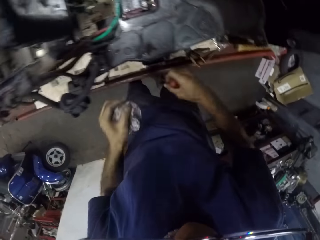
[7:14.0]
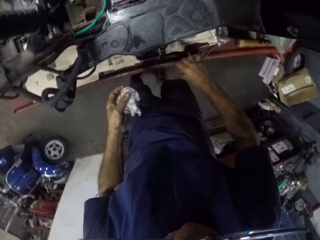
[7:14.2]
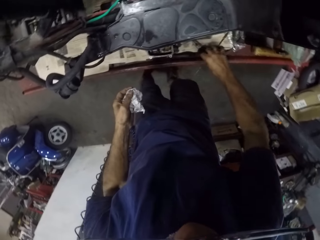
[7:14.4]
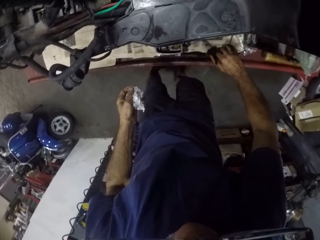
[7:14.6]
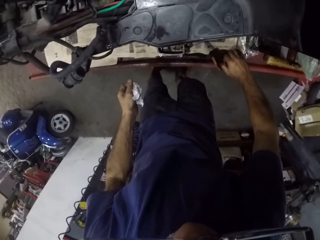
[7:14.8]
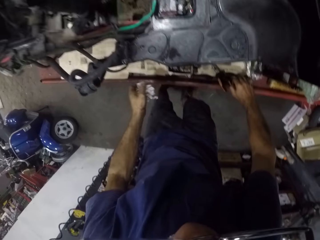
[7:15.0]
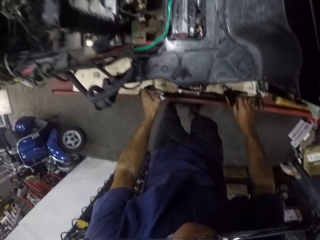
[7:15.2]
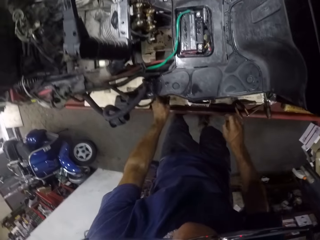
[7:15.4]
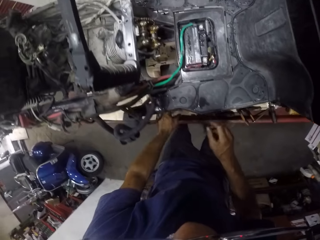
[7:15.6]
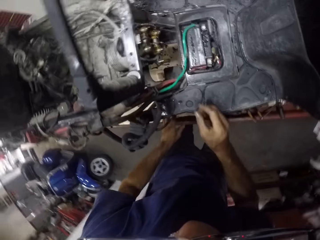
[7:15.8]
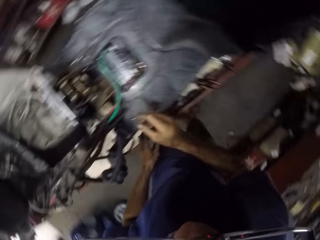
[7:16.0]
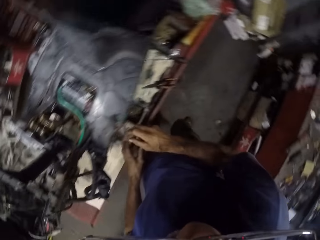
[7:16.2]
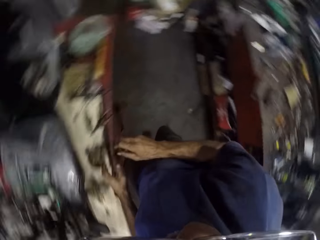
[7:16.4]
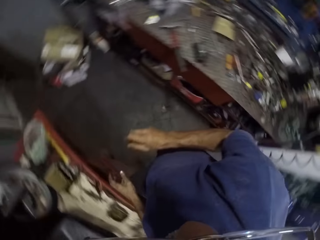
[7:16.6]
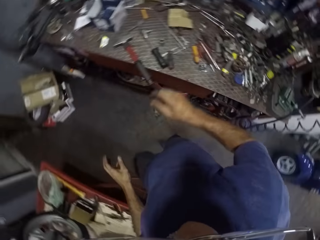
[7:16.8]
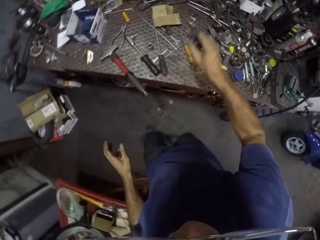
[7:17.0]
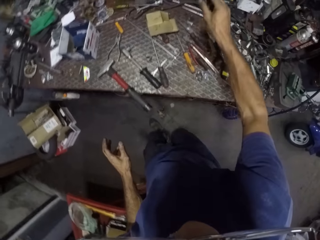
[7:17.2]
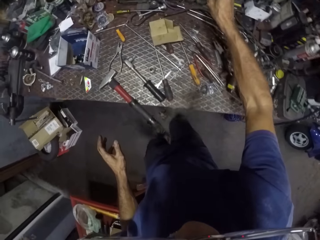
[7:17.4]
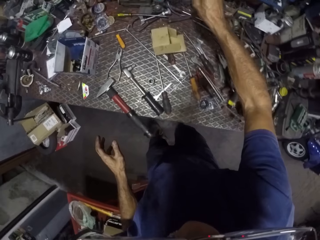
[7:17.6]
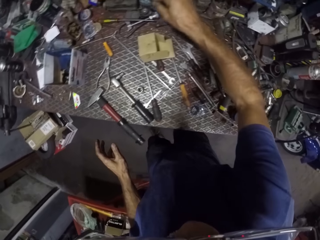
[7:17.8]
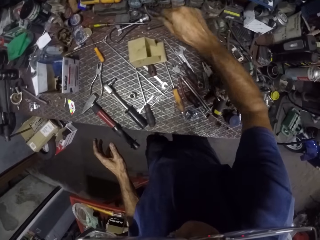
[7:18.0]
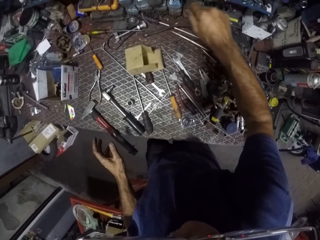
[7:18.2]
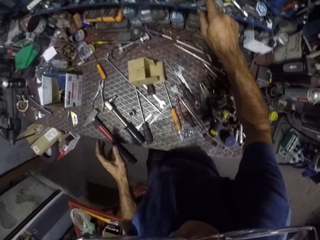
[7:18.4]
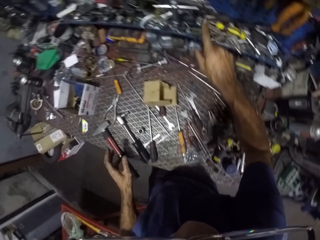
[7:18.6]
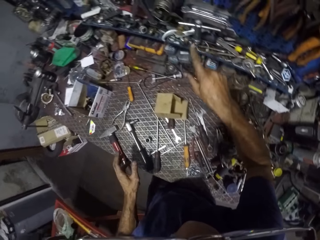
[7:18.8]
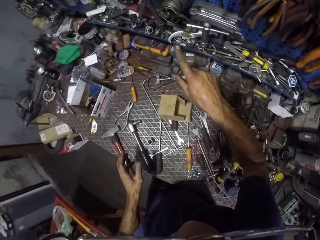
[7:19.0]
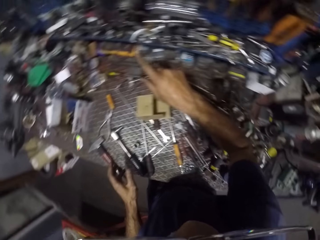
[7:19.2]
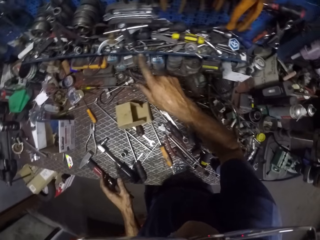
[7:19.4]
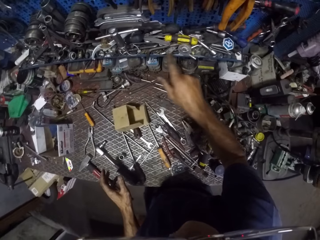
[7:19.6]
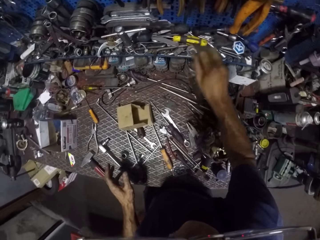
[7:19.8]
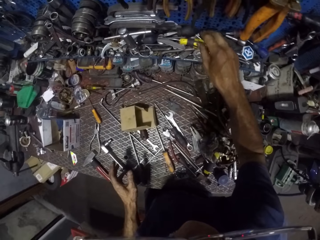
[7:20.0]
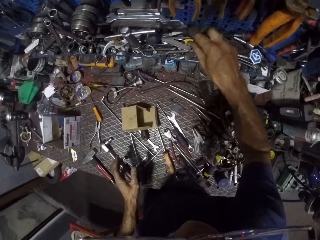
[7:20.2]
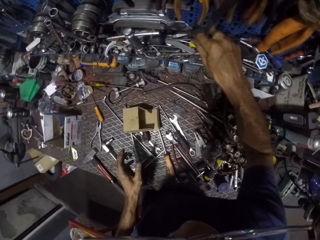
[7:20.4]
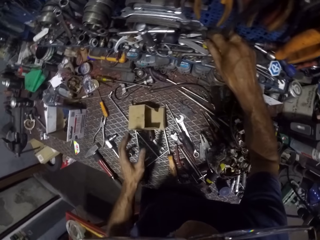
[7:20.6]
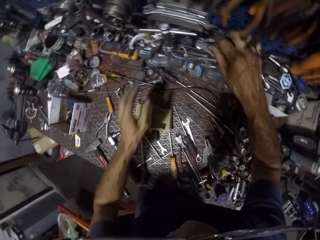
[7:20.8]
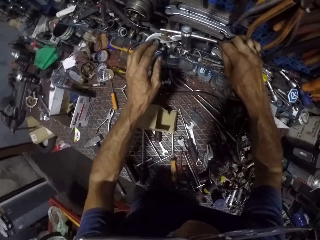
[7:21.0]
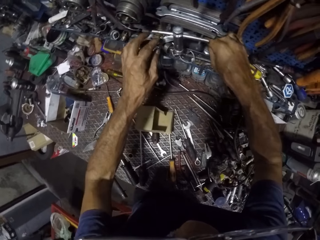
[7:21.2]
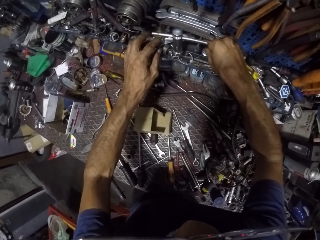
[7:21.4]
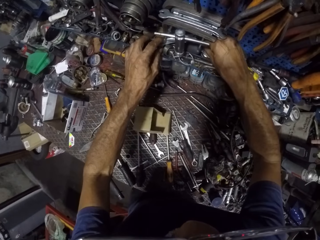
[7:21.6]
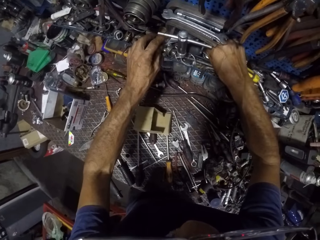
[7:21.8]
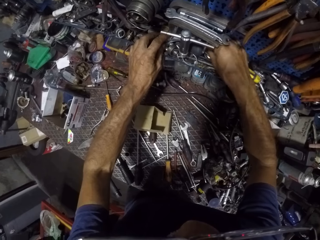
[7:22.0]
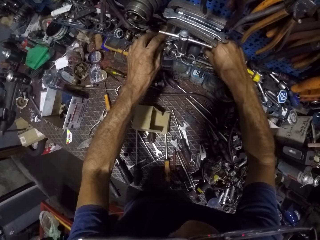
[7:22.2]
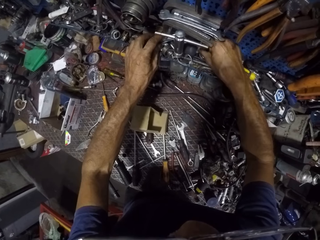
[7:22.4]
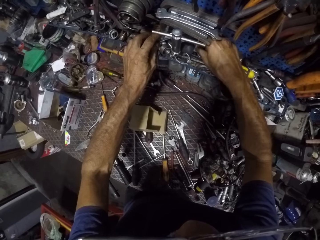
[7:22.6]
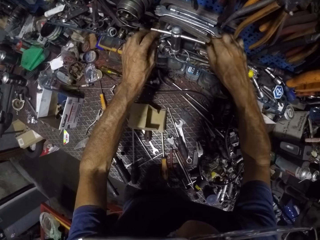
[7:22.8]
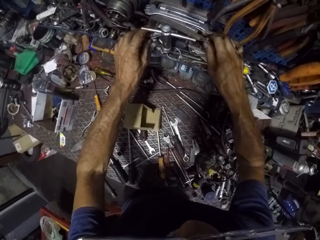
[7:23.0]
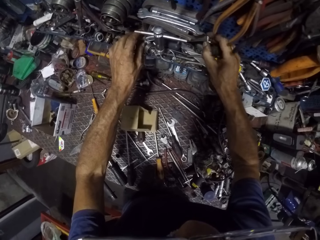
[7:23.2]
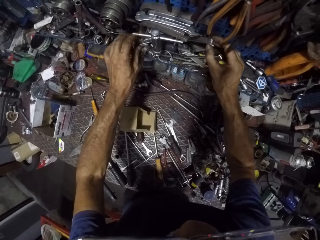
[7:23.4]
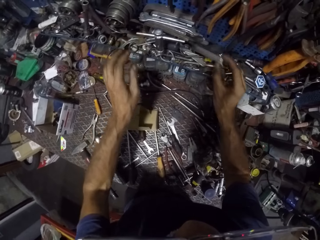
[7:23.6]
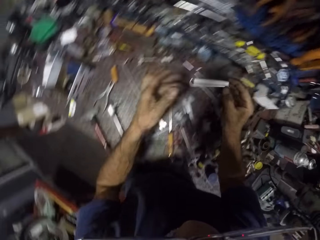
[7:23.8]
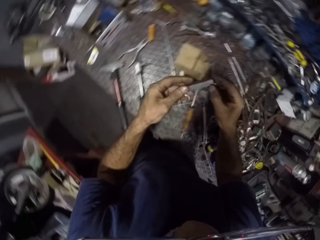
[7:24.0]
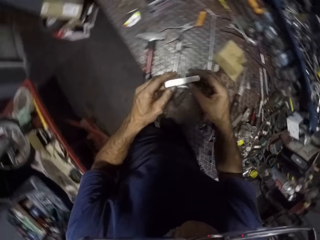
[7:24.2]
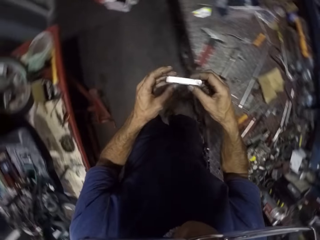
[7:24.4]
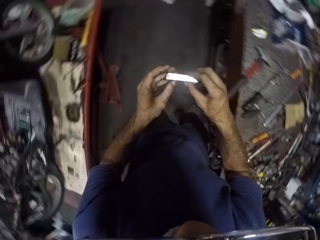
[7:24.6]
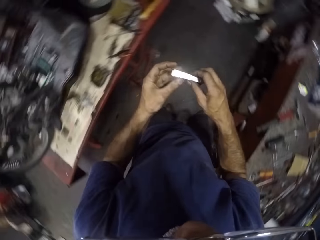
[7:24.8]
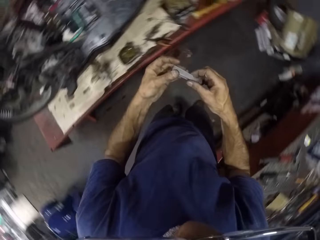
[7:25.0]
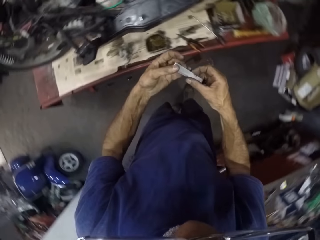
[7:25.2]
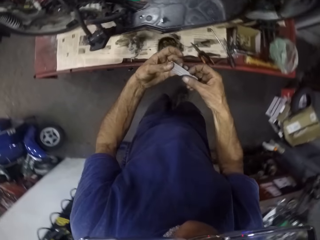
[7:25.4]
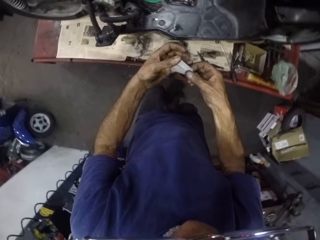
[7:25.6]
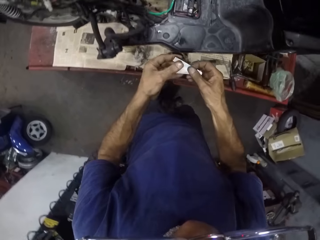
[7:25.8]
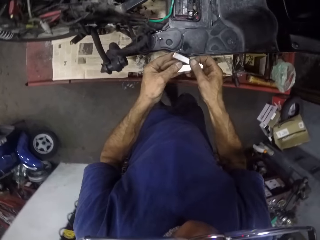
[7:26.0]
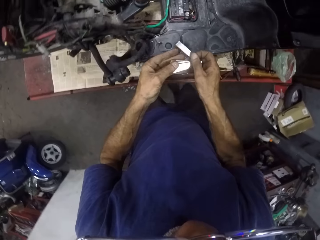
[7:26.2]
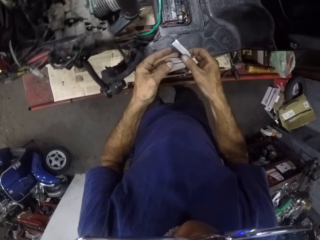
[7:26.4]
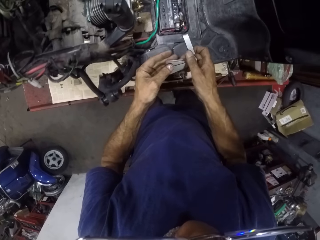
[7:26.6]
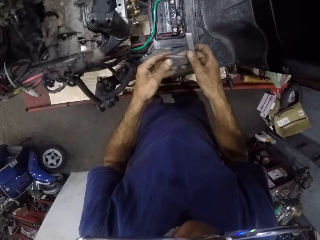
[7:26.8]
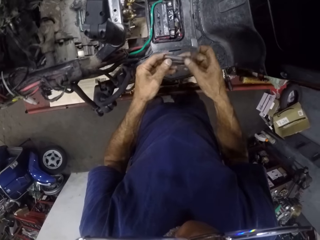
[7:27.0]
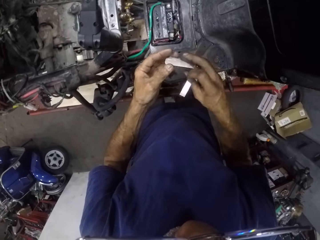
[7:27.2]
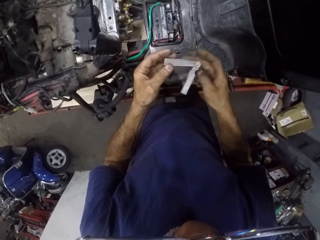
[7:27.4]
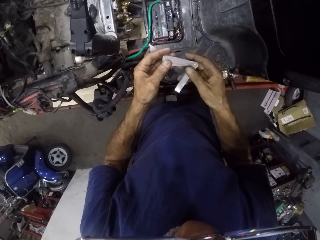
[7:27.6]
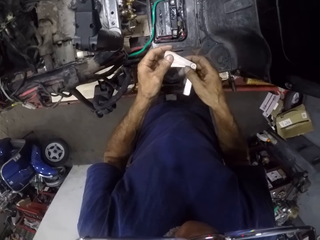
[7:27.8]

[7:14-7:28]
The camera wearer puts the screwdriver on the working area and returns the paper. They pick a metal blade from the workbench.

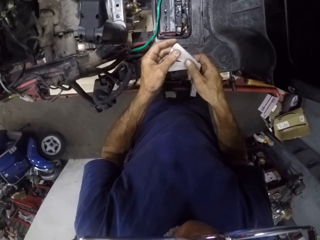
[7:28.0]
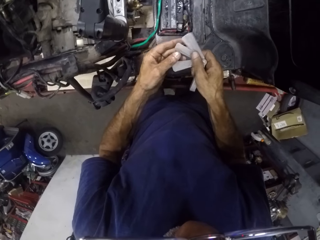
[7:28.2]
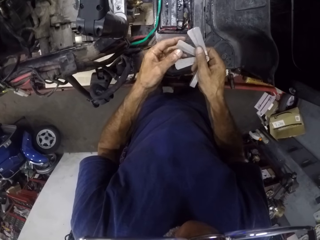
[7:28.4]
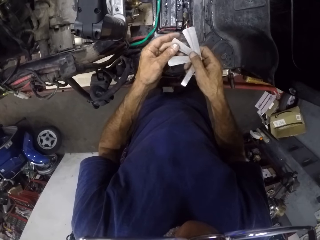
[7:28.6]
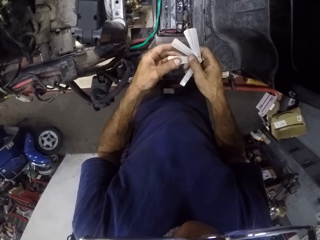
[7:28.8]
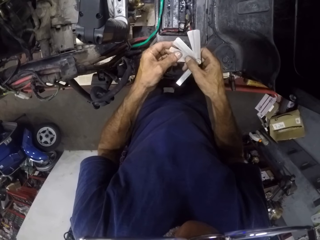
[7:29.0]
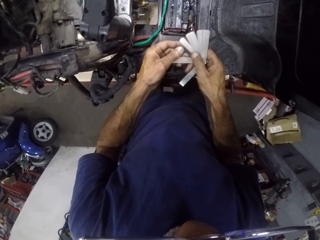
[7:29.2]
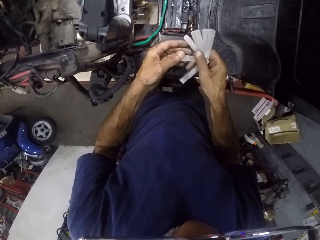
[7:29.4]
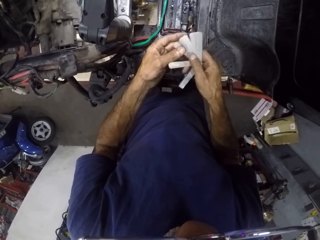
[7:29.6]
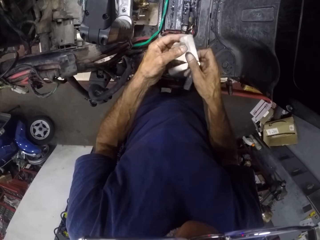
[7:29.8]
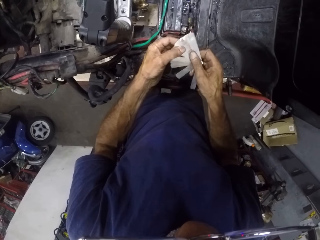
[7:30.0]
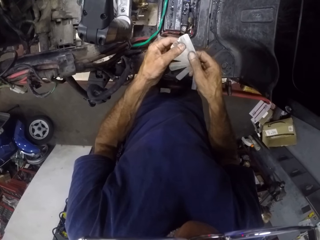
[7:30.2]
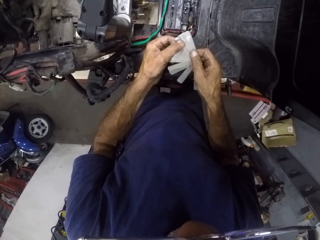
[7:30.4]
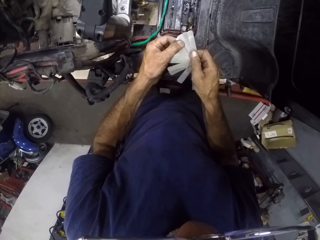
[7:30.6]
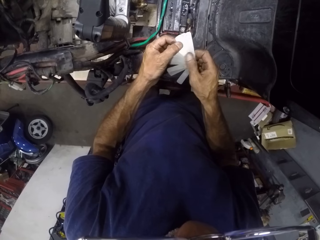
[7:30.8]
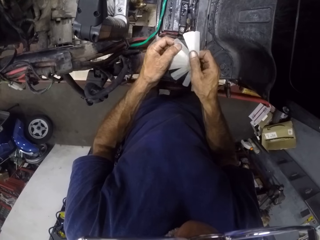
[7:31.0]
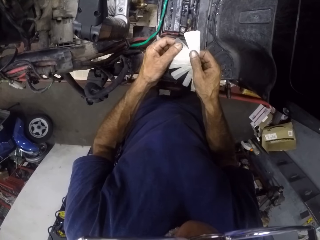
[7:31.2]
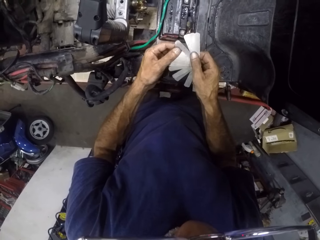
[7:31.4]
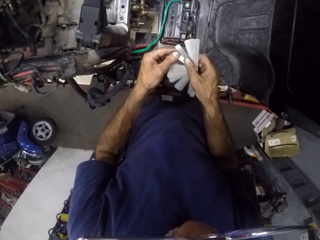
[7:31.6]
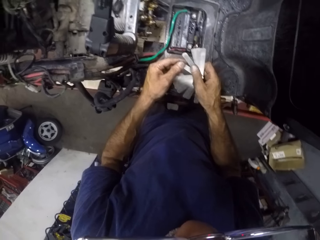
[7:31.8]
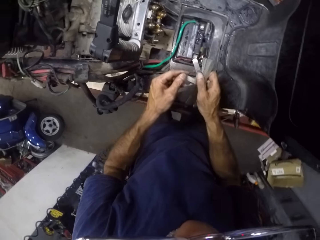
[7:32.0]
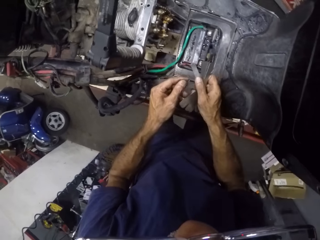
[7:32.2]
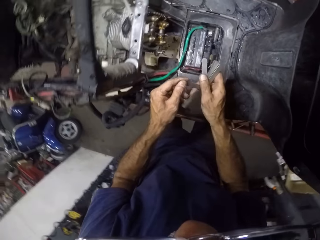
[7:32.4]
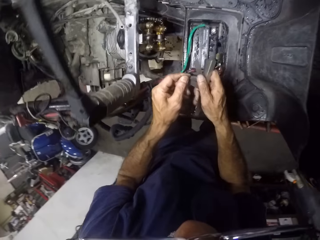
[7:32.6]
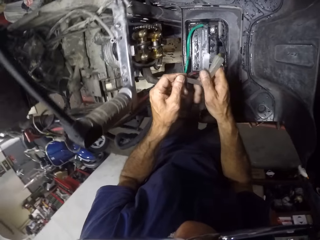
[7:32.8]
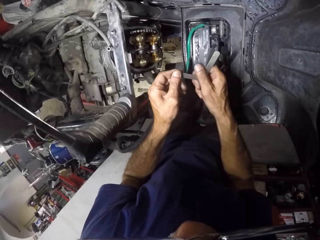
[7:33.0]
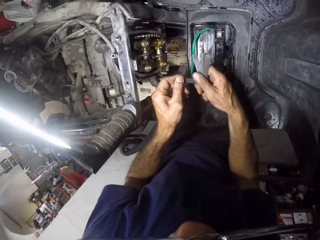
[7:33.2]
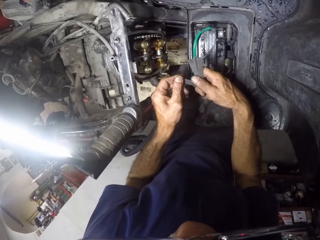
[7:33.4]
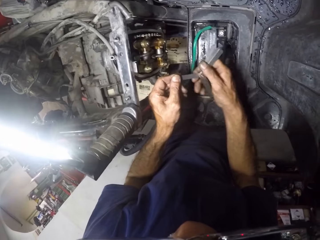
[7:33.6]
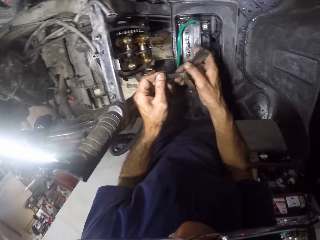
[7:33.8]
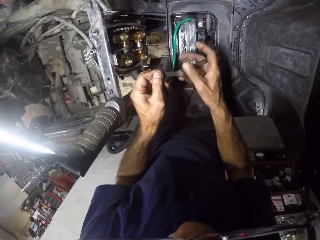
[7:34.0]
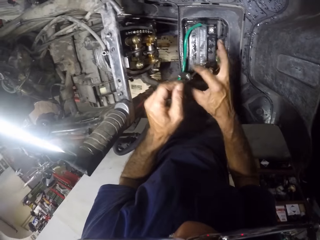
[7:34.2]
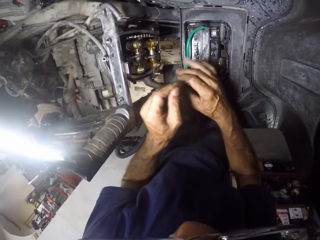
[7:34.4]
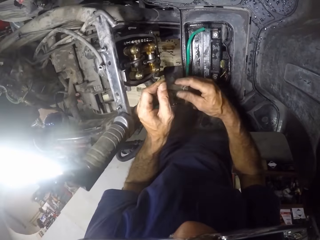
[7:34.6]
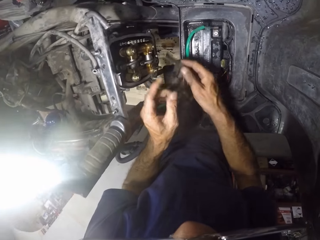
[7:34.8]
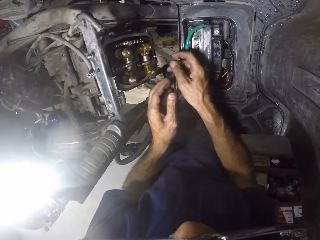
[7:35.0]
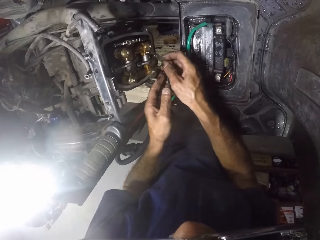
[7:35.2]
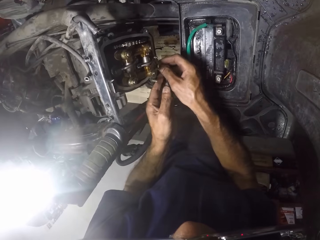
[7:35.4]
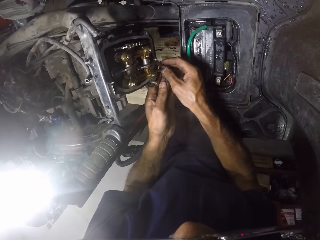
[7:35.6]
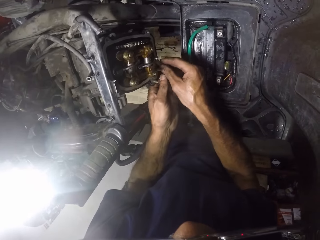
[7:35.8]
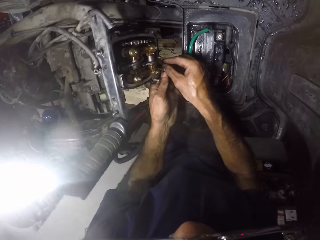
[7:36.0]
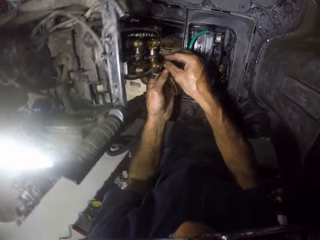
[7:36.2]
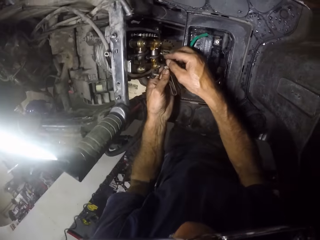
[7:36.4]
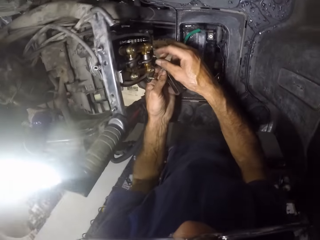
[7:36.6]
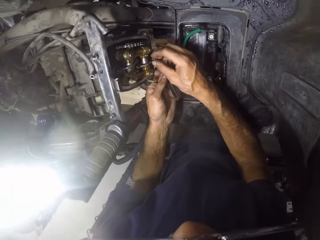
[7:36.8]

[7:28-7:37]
The camera wearer adjusts the nut on the engine bracket with the blade and his hand.
